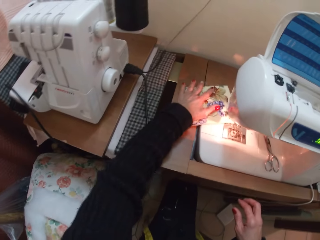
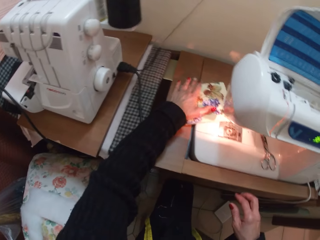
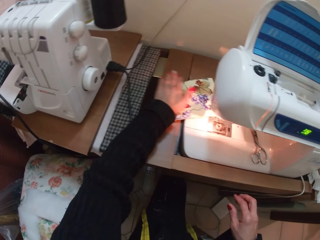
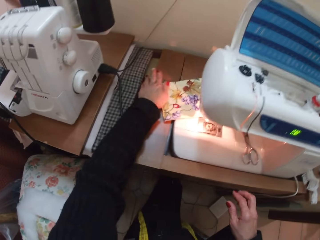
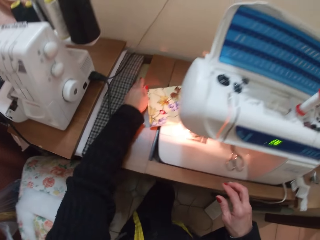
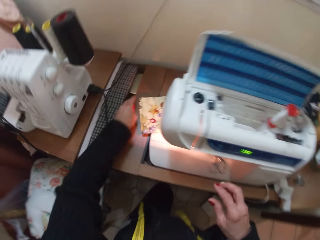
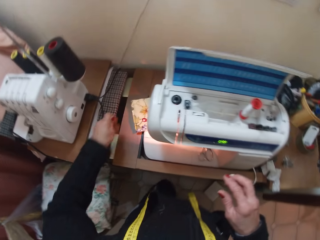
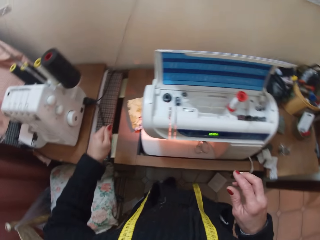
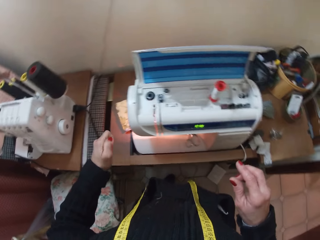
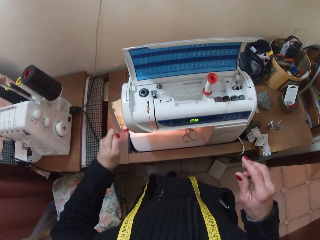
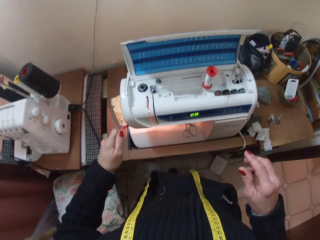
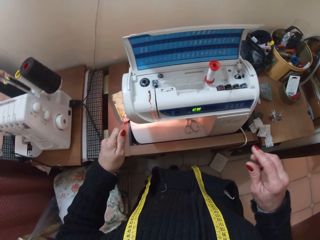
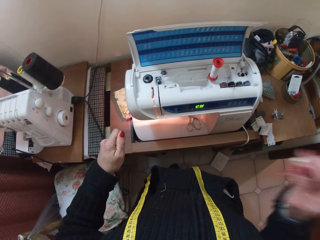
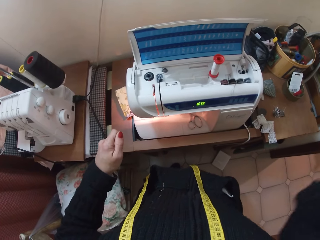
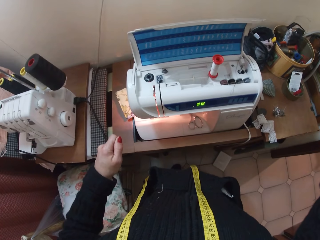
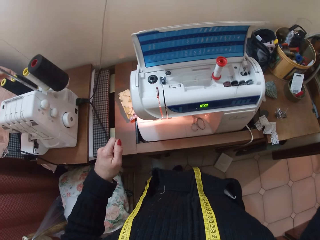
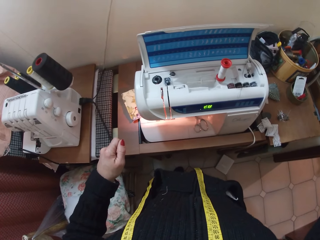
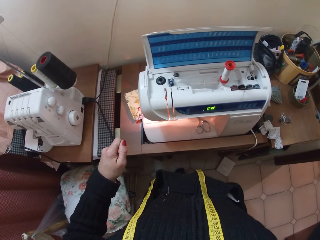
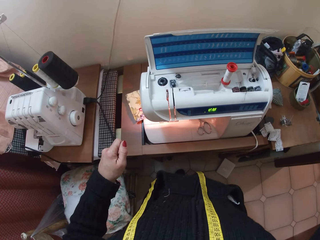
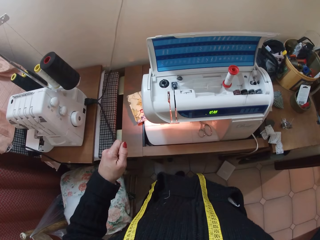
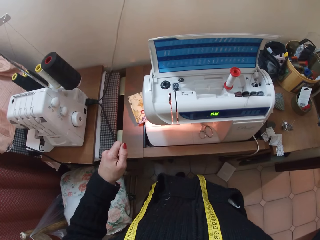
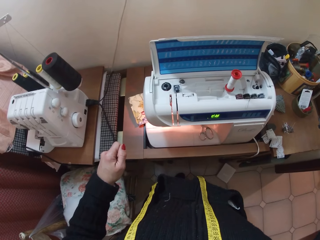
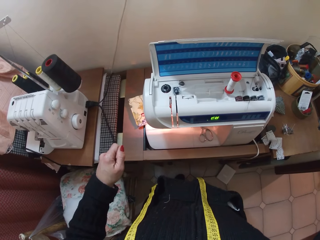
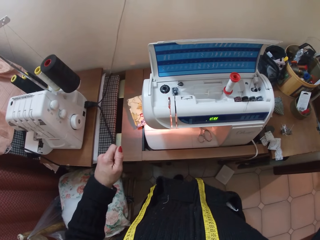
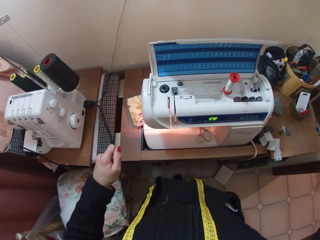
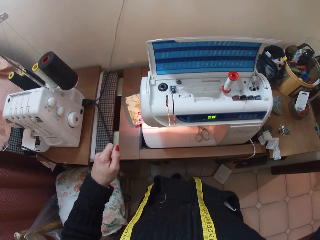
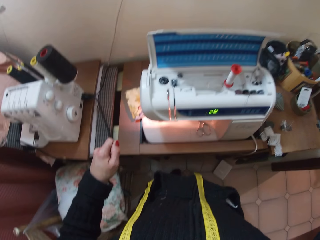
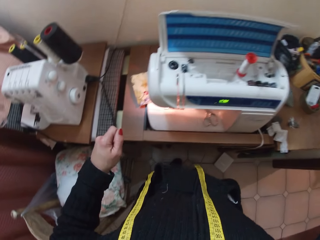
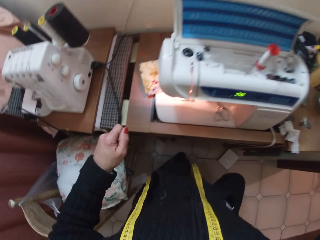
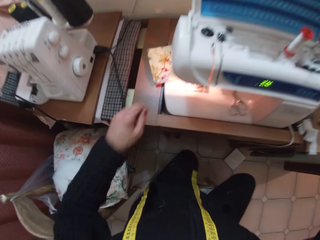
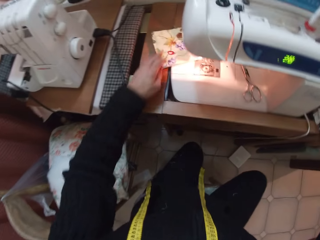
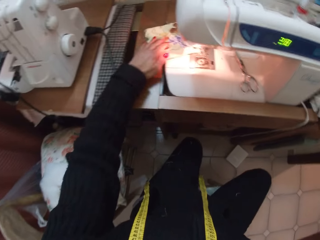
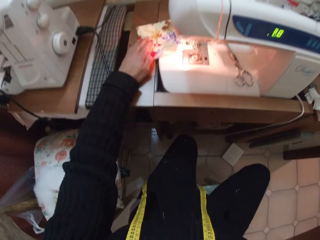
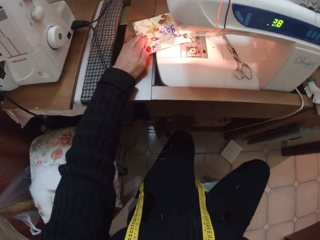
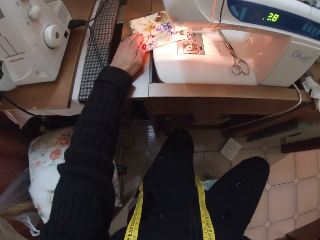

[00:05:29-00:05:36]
The camera wearer rubs her left hand on the surface of the cloth. She places her hand on the cloth. She stands up. She raises her right hand. She sits down. She places her left hand on the cloth.
